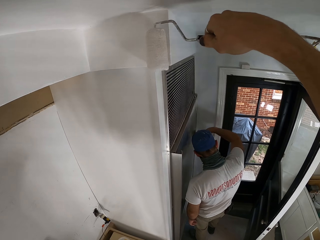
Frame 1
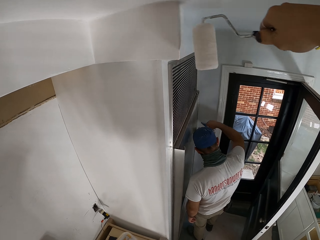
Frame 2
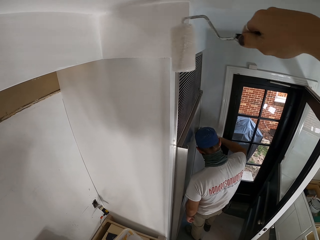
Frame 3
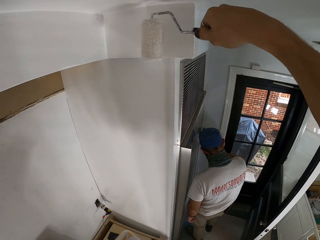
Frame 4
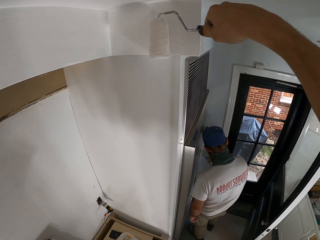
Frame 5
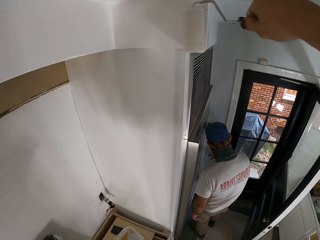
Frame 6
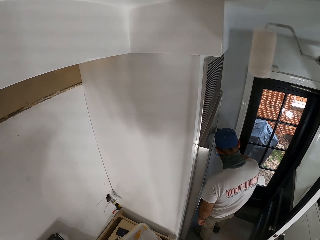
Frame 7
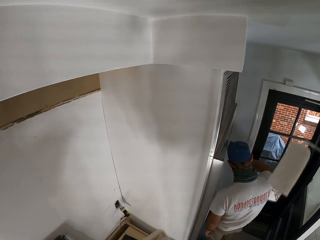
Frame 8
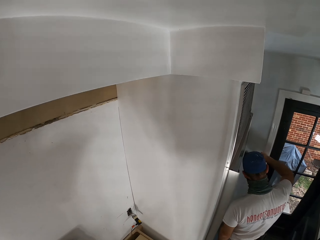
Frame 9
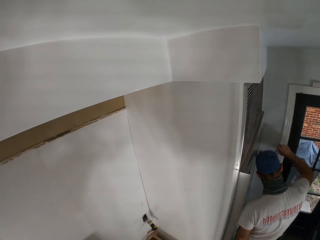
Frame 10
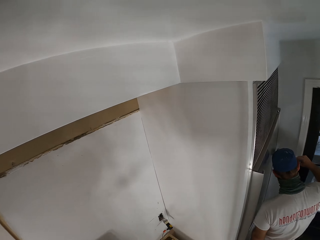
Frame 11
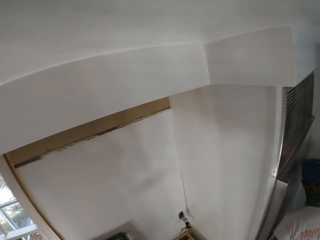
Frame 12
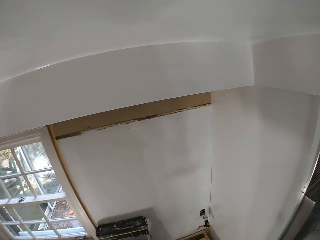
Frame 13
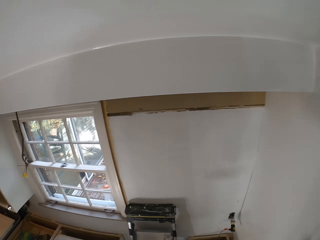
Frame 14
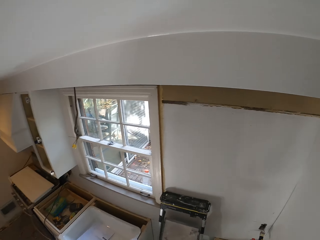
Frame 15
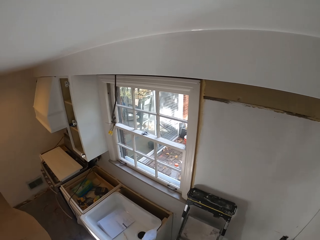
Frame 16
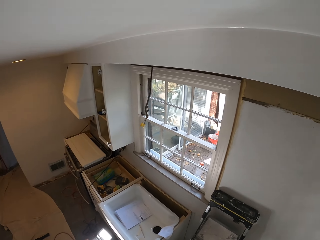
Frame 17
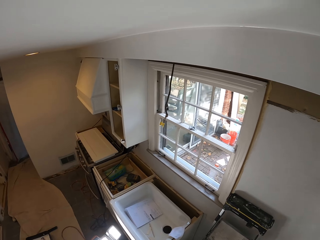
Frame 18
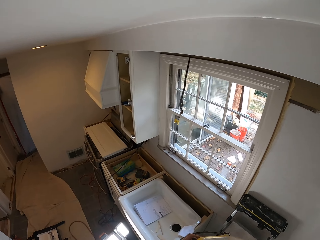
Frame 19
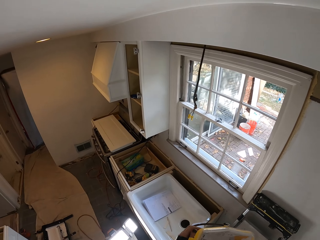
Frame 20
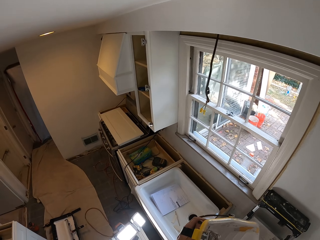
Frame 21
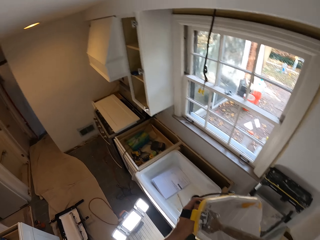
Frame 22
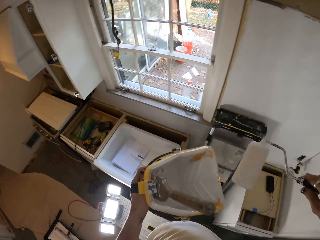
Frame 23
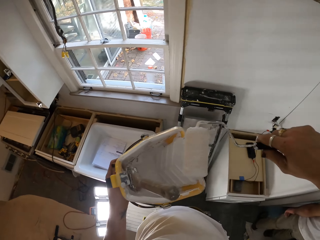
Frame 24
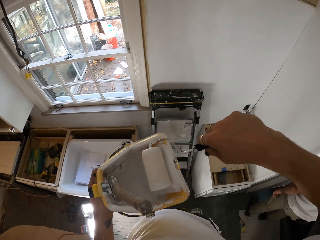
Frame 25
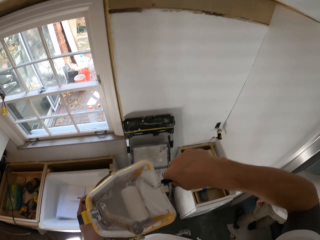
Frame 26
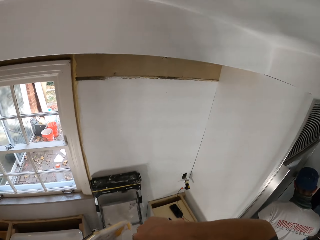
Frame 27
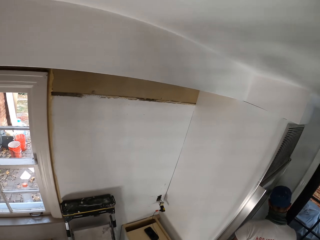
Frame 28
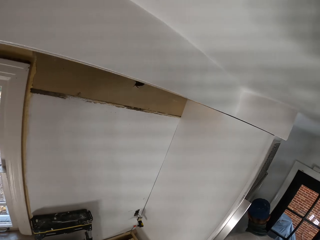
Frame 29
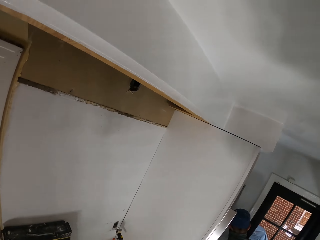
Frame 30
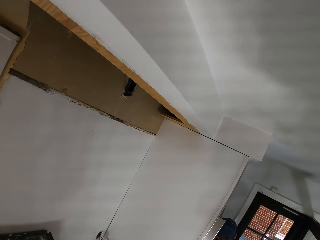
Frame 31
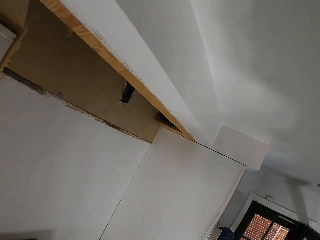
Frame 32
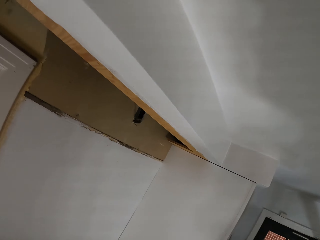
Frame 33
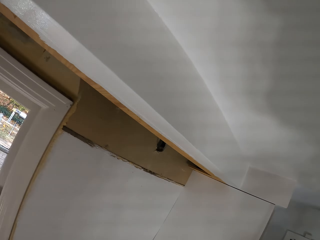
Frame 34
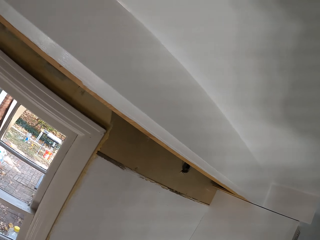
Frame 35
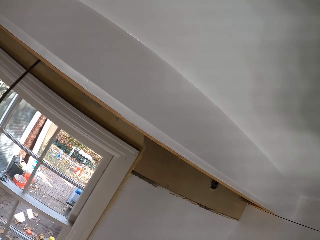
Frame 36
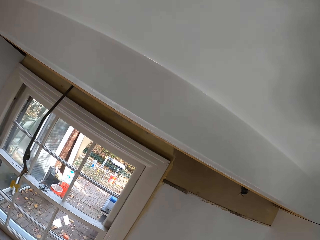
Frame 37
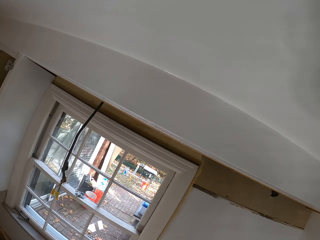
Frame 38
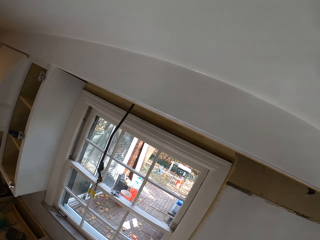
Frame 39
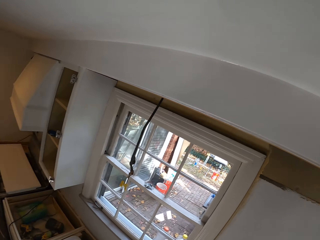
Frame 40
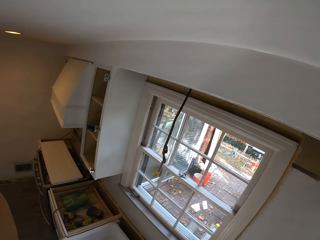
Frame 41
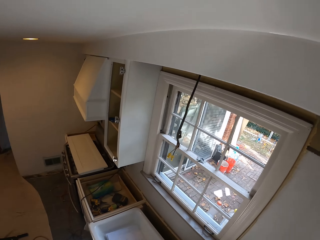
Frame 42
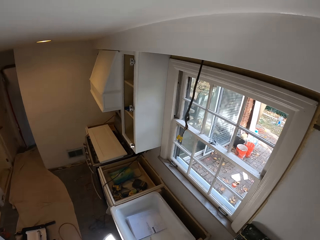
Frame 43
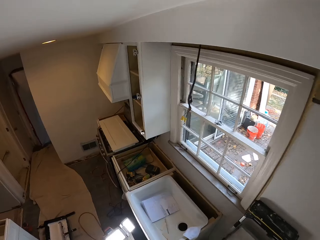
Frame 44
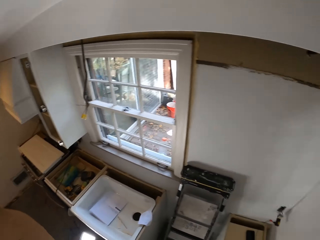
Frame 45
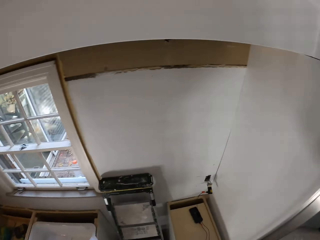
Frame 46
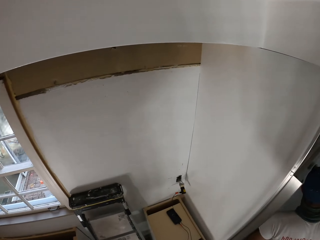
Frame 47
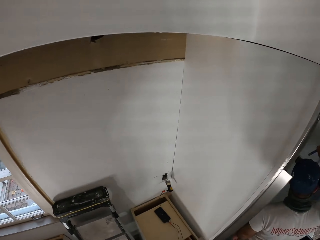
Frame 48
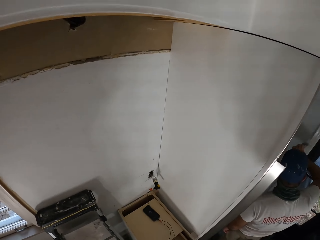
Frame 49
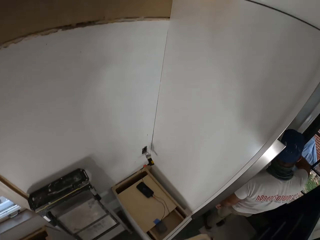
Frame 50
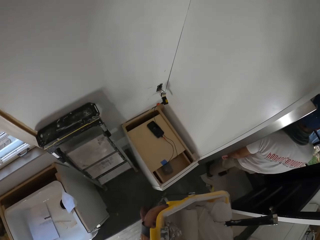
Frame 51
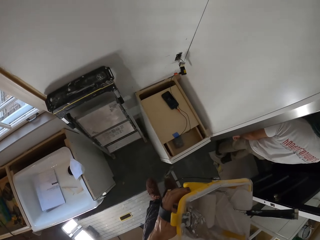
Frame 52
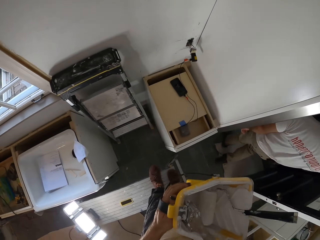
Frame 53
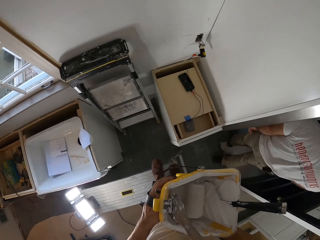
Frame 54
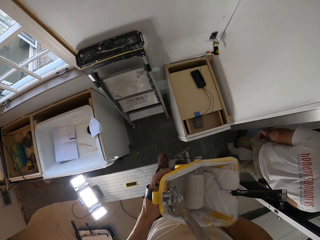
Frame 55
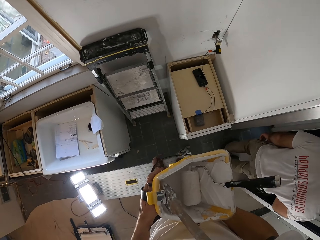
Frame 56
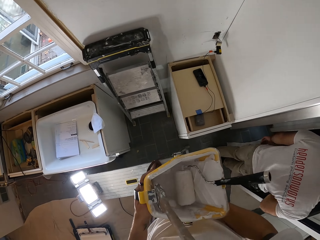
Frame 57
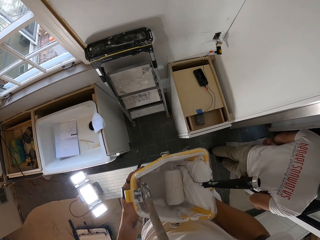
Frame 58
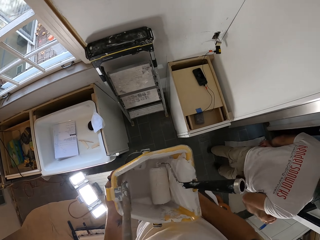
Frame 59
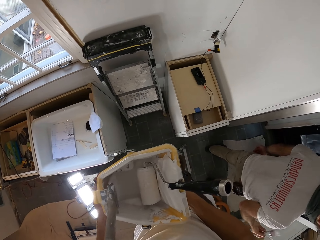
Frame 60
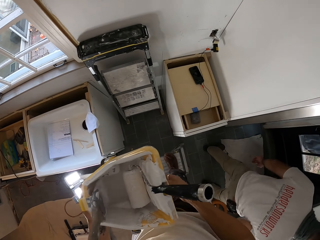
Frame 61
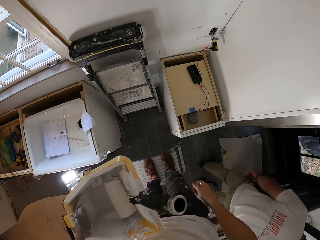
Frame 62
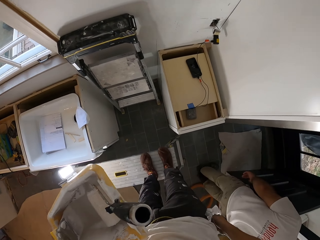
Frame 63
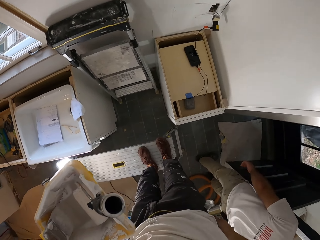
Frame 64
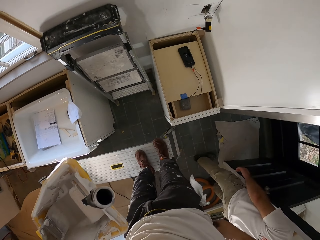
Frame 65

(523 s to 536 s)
The camera wearer slightly inspects a painted wall. They roll the roller paint in the paint container. They place a roller paint brush in a paint bucket. They slightly inspect the painted wall. They slightly move side by side on a bench.

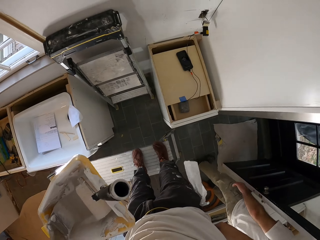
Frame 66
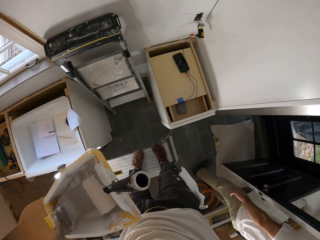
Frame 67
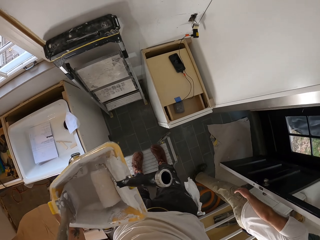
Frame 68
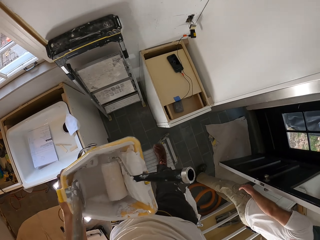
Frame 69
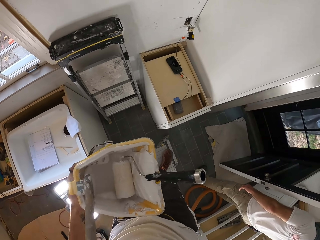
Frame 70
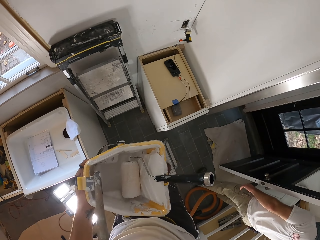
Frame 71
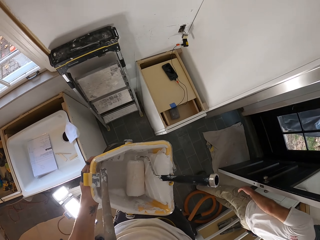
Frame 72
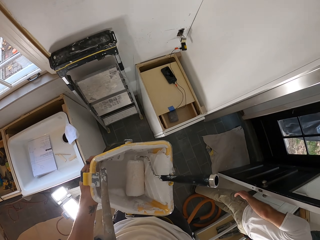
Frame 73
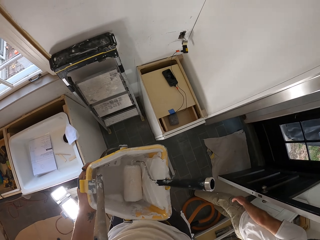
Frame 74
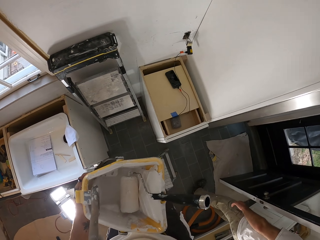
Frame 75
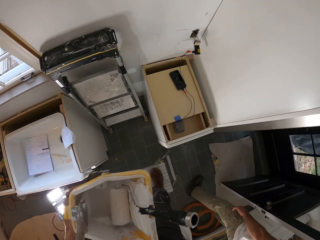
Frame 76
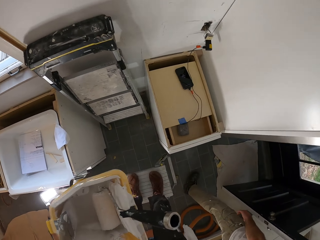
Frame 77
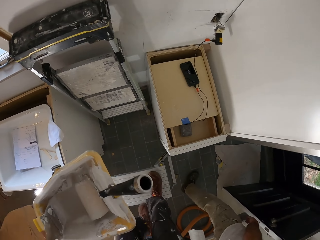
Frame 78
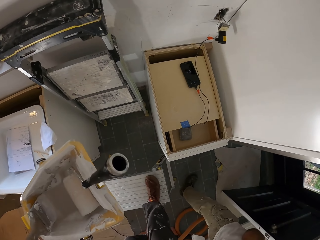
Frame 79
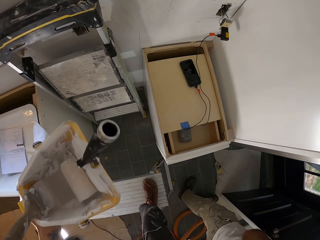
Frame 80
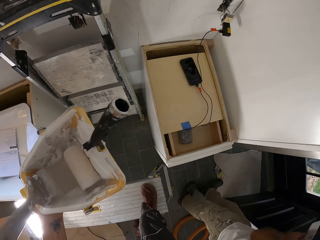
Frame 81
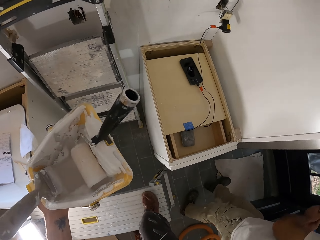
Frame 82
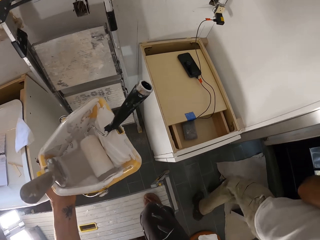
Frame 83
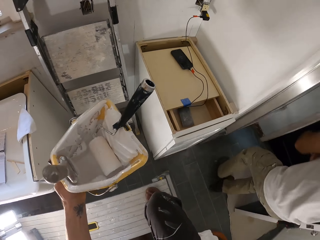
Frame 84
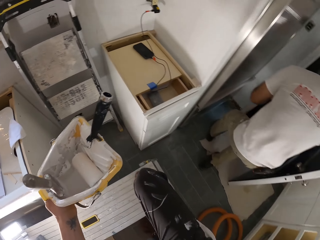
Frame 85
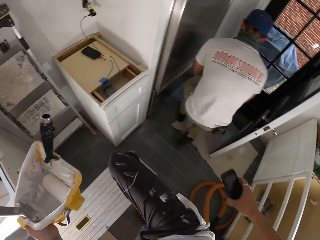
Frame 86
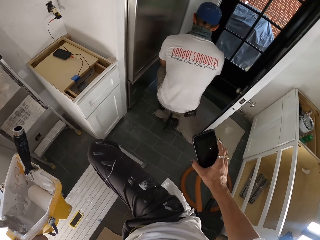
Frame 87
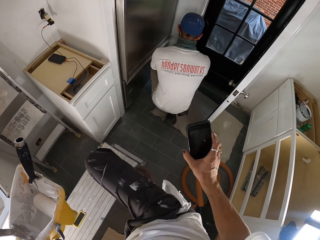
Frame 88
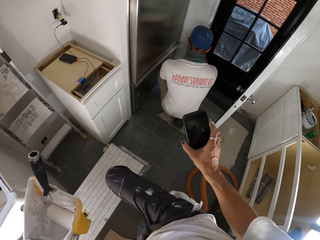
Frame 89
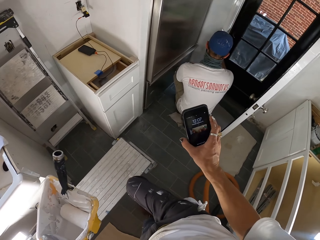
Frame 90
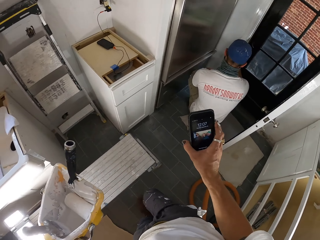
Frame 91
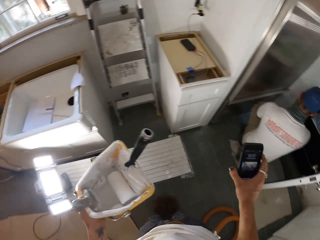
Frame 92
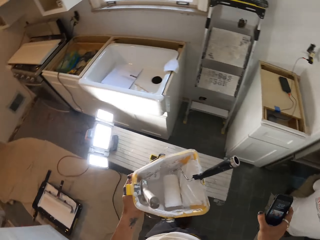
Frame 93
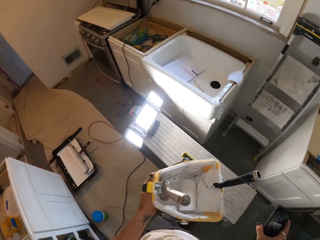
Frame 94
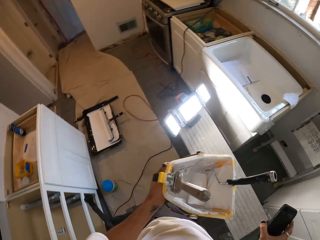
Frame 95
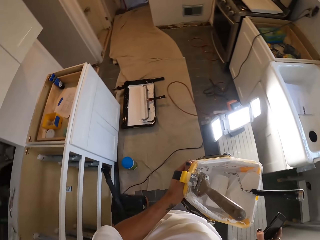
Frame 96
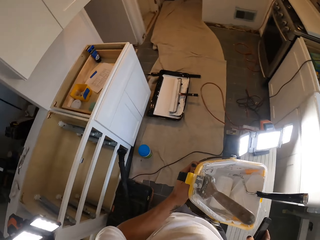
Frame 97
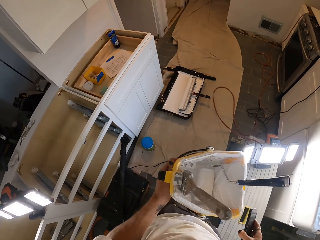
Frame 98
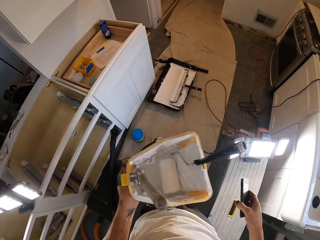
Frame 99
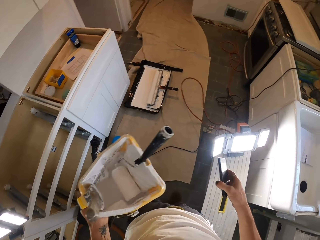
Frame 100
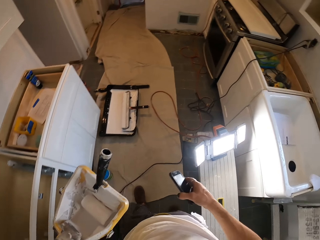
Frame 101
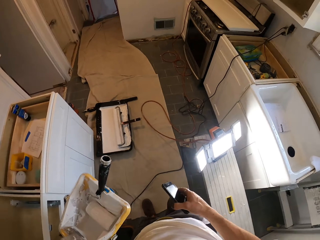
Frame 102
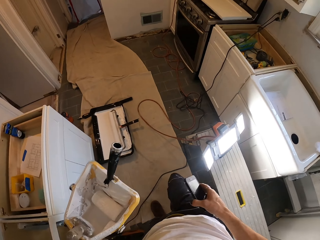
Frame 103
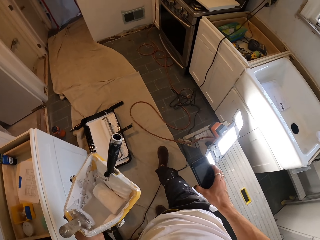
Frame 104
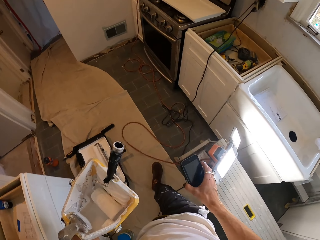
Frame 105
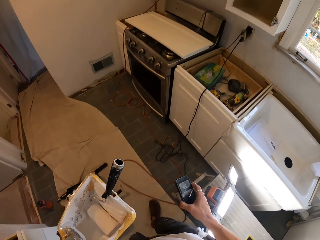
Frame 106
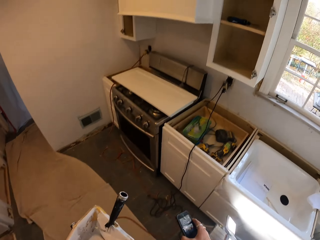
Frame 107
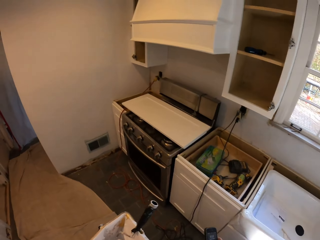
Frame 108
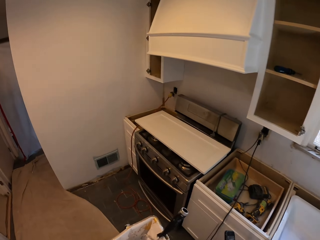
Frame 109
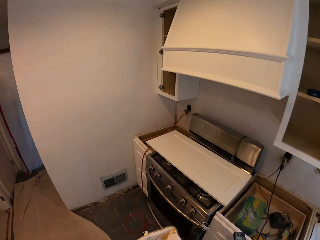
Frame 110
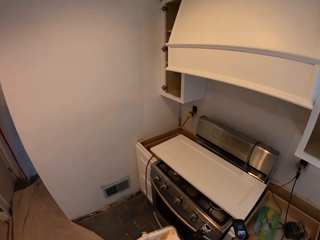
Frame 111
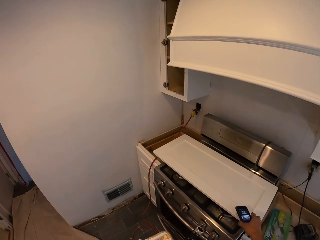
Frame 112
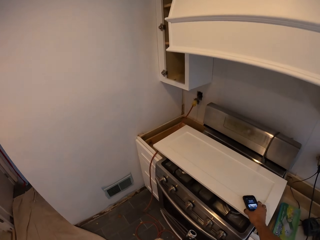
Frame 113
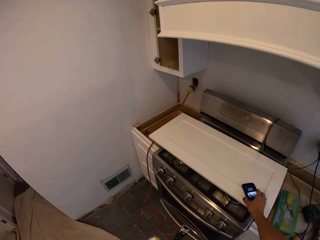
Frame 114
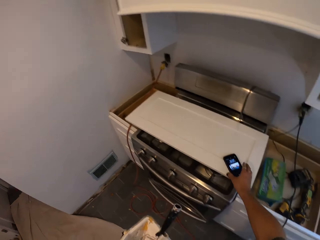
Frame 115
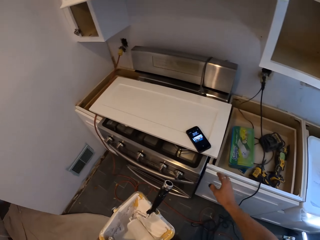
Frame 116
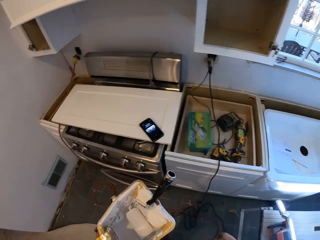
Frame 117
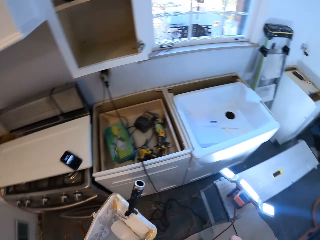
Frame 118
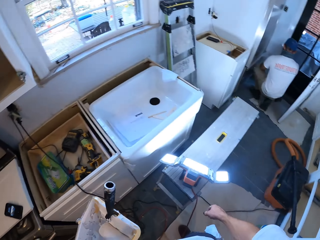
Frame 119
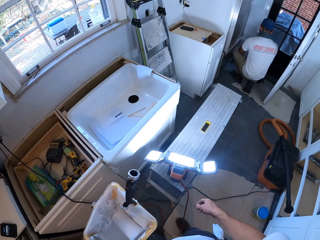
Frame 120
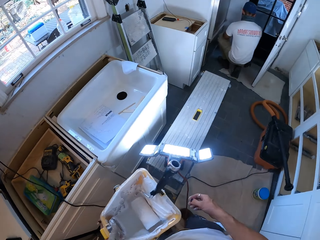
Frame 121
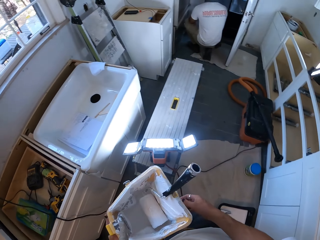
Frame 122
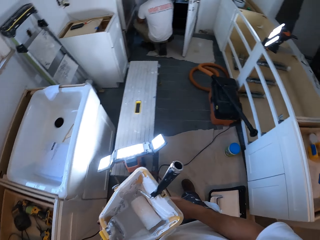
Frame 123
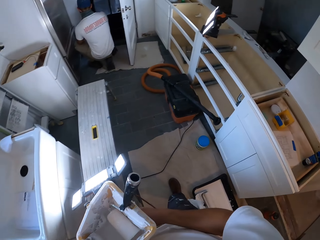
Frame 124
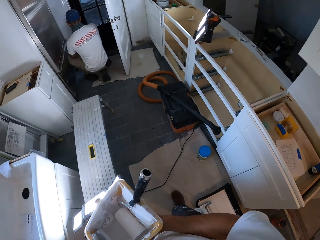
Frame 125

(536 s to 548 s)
A man walks around the room. The camera wearer gets off the top of a bench. They hold the paint container. They use a smart phone. They move to the far end of a kitchen. They walk around the room. They place the smart phone on an oven. They move towards the bench.
